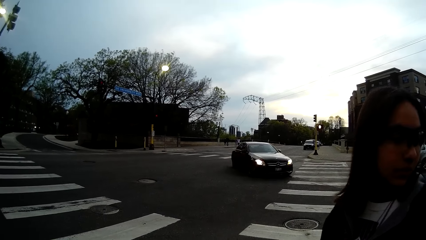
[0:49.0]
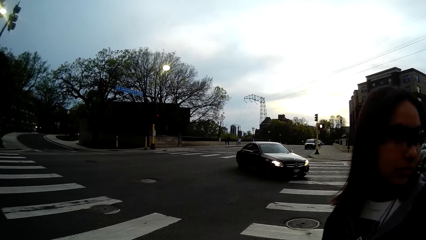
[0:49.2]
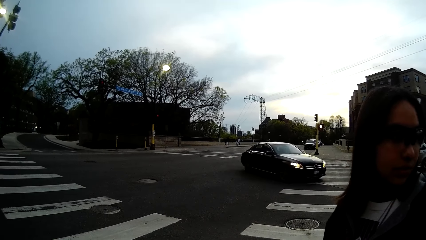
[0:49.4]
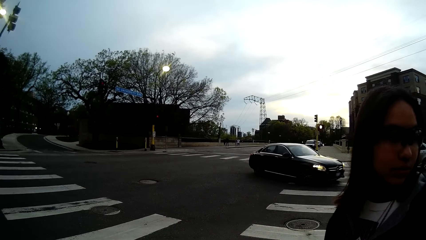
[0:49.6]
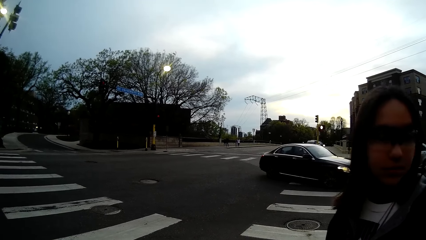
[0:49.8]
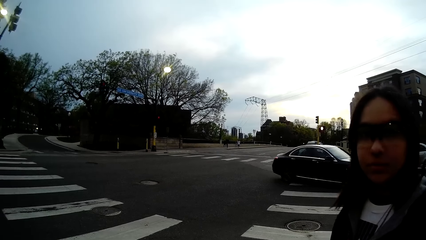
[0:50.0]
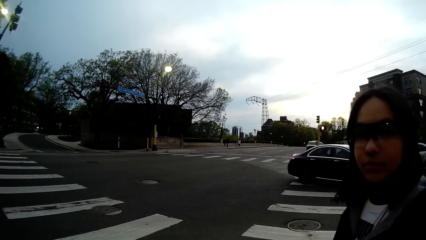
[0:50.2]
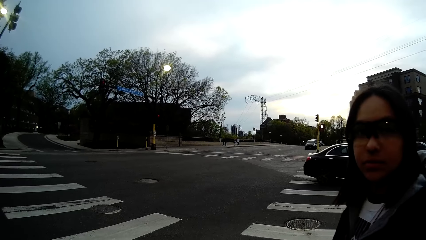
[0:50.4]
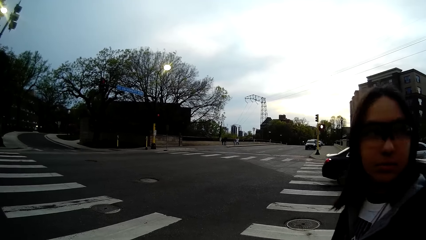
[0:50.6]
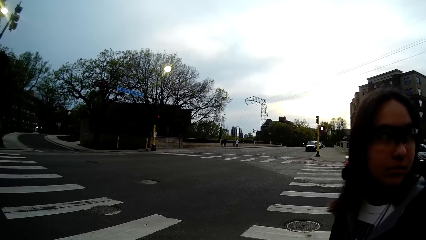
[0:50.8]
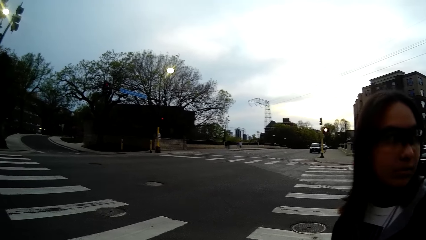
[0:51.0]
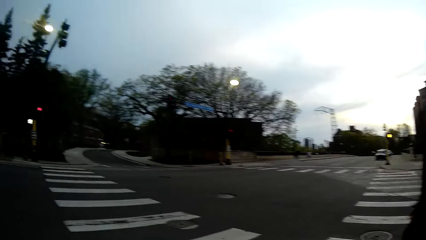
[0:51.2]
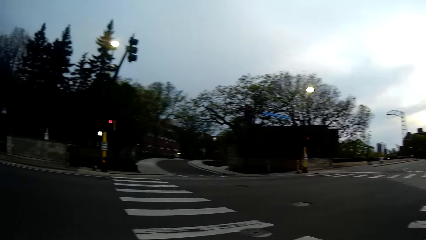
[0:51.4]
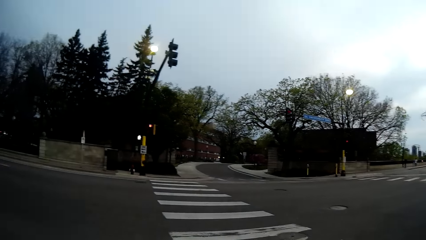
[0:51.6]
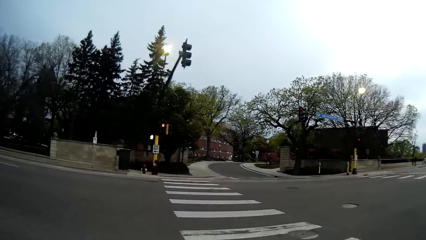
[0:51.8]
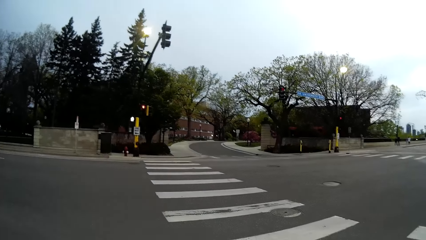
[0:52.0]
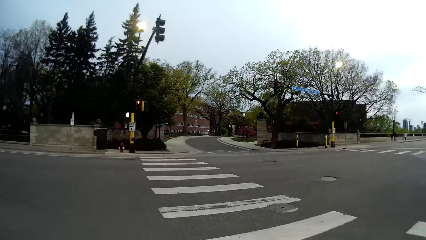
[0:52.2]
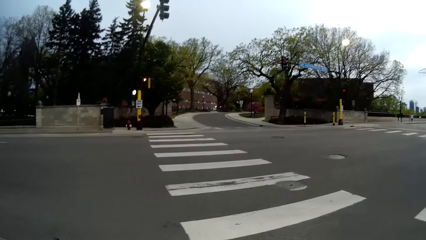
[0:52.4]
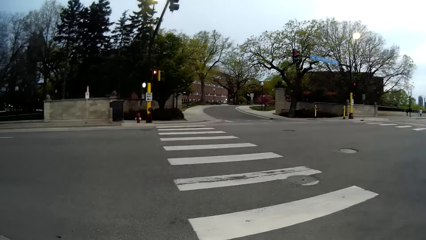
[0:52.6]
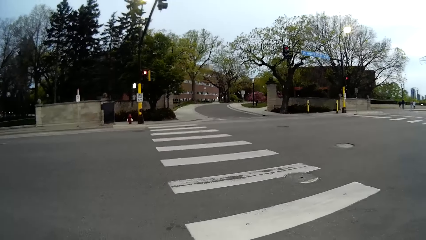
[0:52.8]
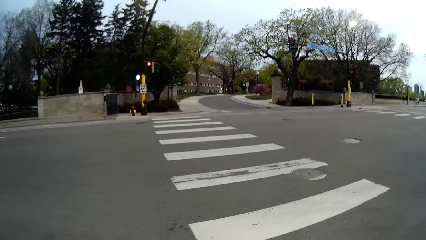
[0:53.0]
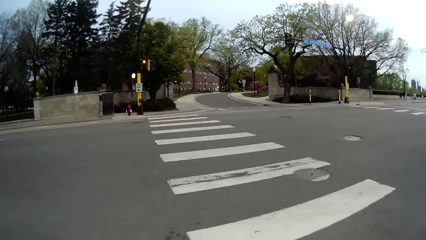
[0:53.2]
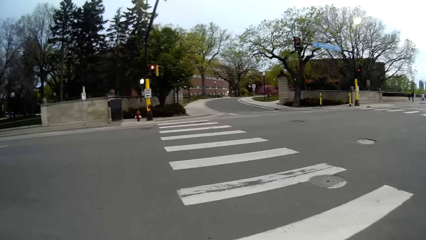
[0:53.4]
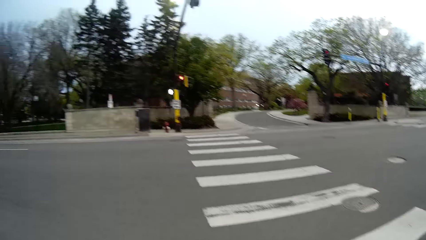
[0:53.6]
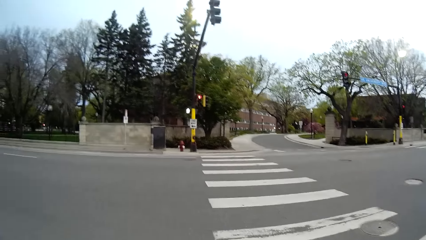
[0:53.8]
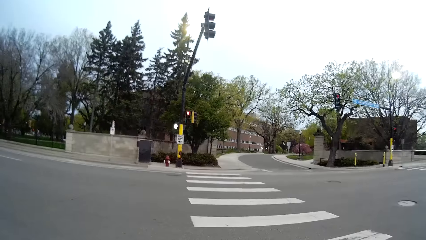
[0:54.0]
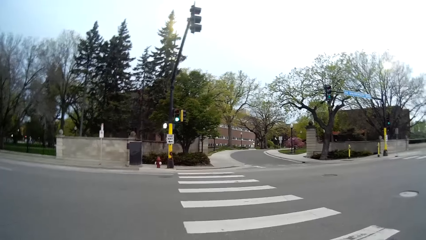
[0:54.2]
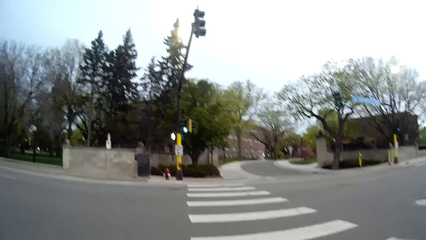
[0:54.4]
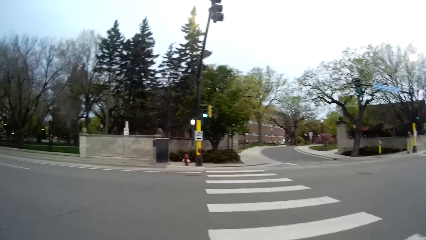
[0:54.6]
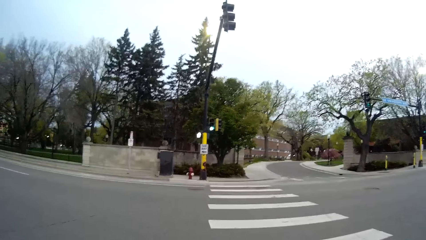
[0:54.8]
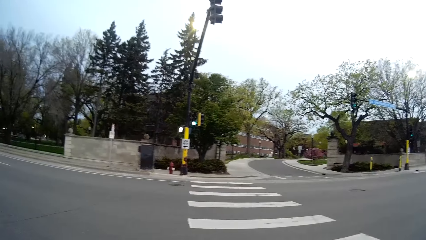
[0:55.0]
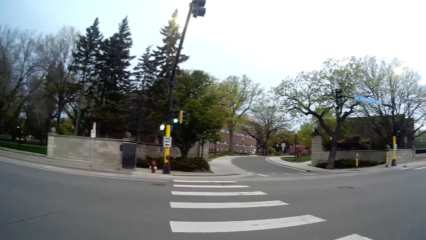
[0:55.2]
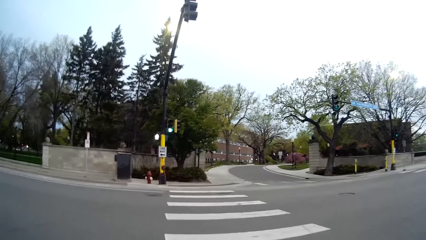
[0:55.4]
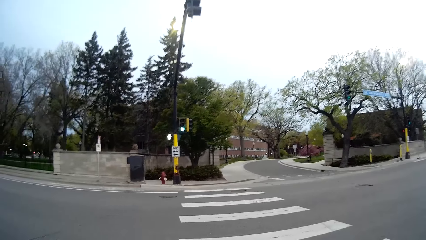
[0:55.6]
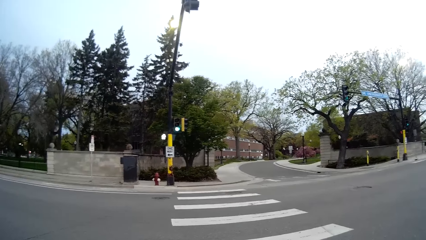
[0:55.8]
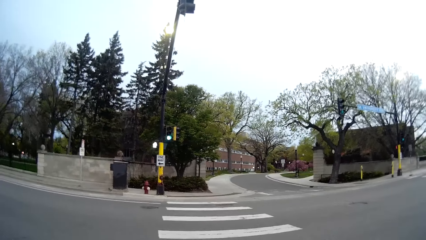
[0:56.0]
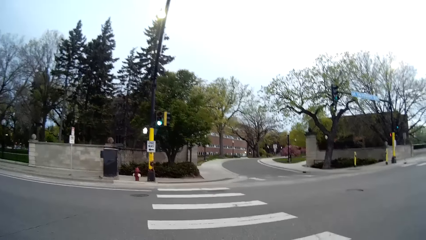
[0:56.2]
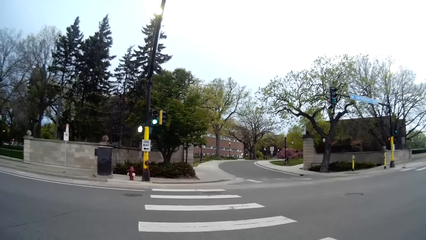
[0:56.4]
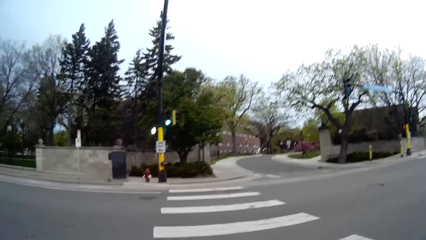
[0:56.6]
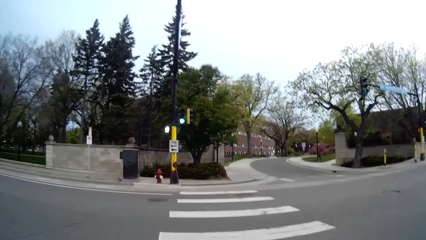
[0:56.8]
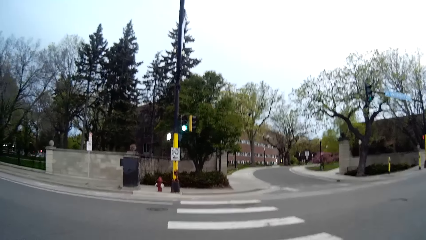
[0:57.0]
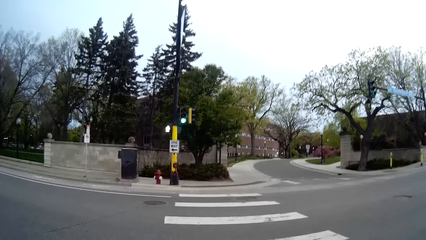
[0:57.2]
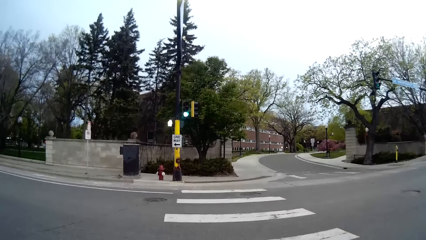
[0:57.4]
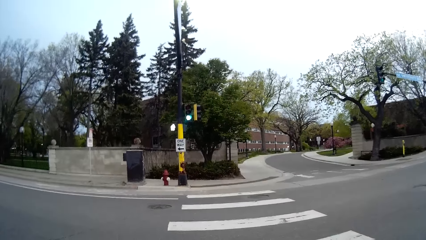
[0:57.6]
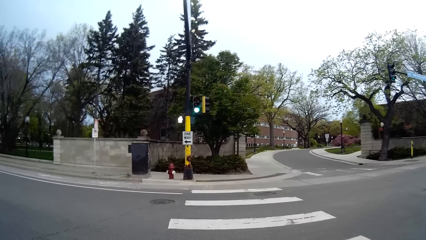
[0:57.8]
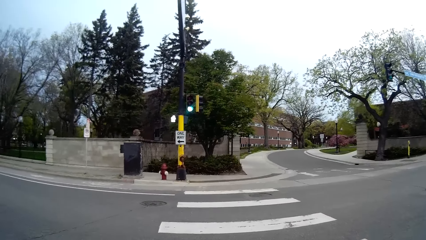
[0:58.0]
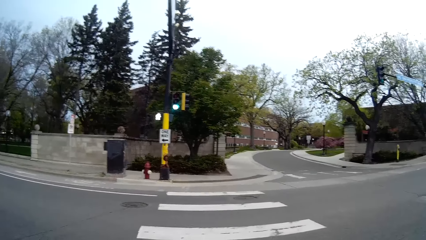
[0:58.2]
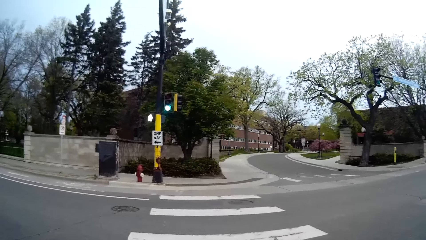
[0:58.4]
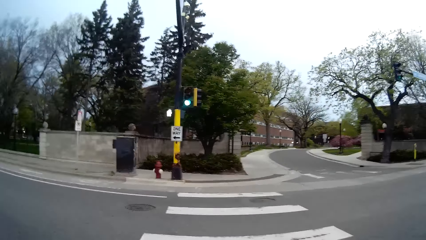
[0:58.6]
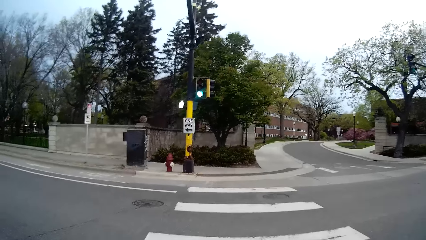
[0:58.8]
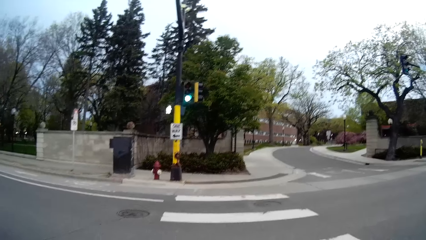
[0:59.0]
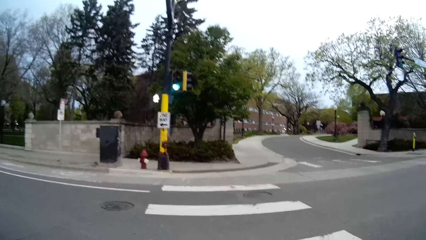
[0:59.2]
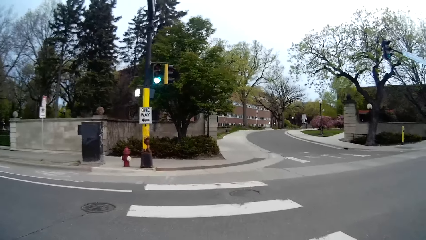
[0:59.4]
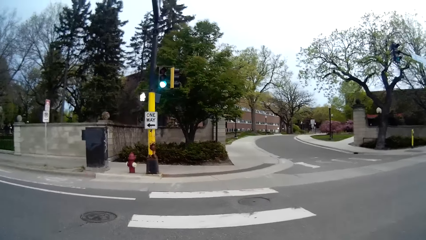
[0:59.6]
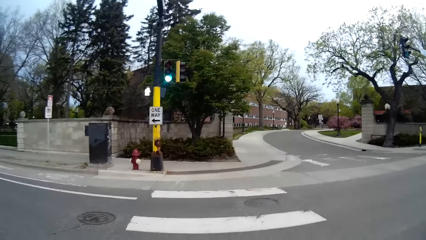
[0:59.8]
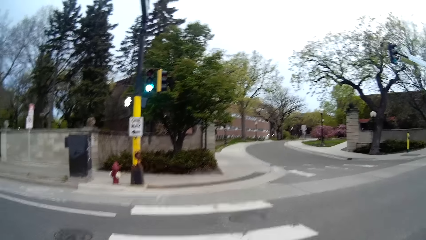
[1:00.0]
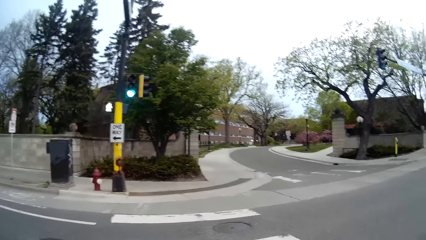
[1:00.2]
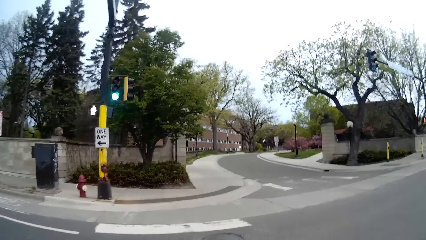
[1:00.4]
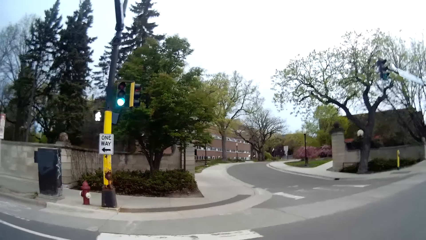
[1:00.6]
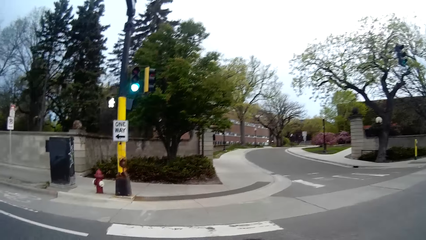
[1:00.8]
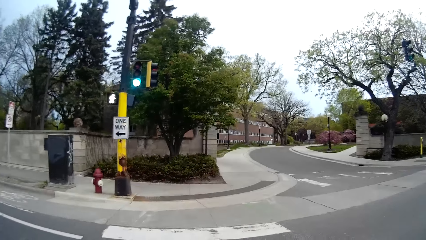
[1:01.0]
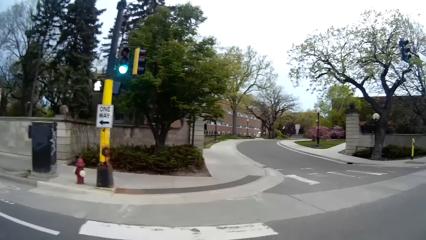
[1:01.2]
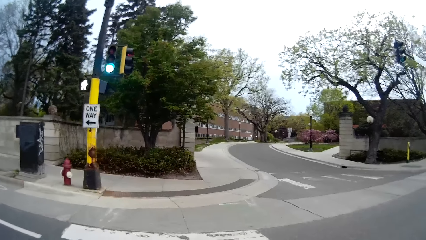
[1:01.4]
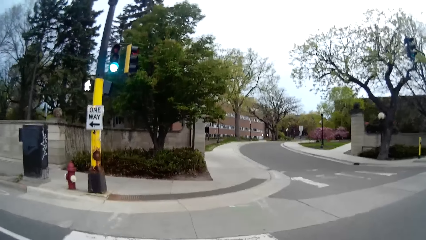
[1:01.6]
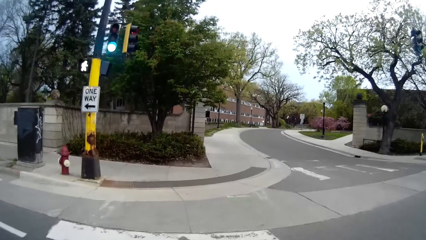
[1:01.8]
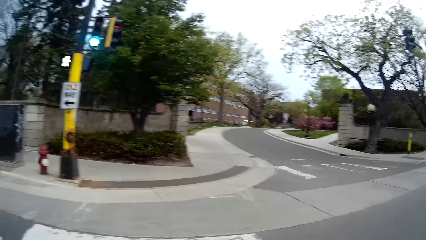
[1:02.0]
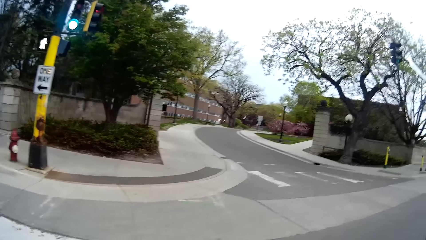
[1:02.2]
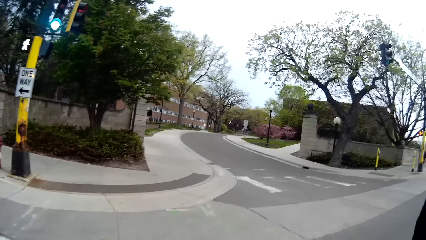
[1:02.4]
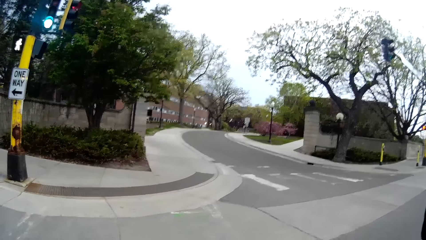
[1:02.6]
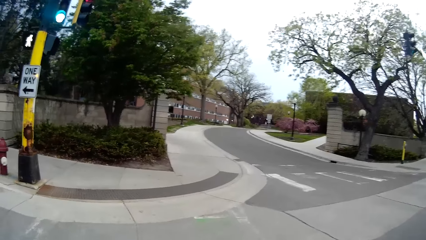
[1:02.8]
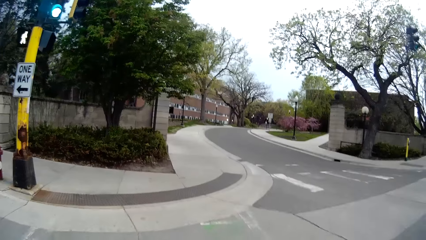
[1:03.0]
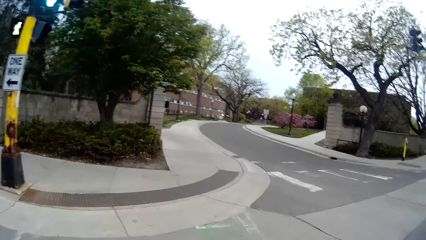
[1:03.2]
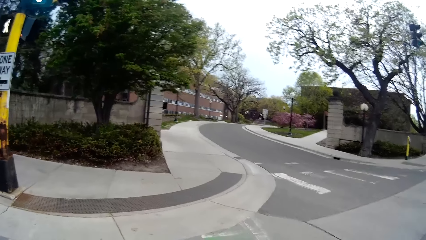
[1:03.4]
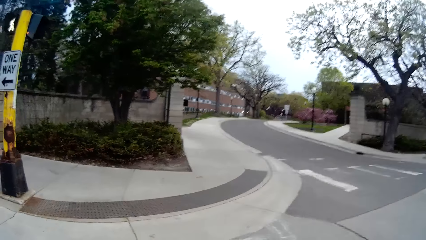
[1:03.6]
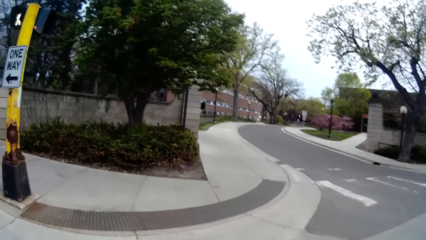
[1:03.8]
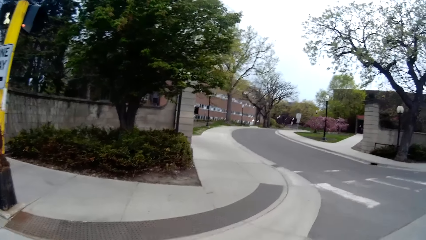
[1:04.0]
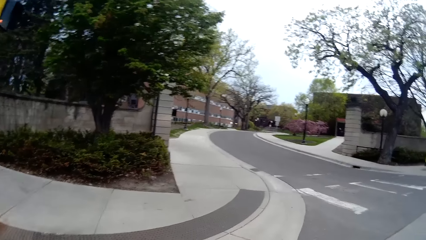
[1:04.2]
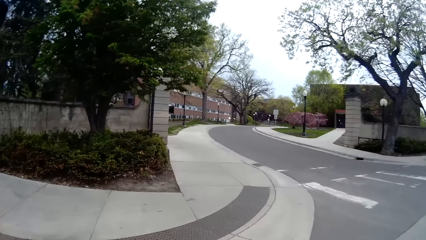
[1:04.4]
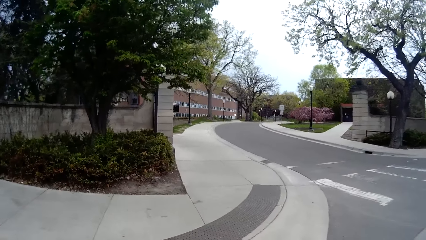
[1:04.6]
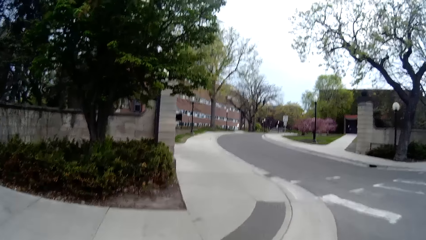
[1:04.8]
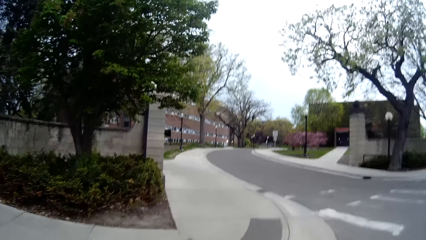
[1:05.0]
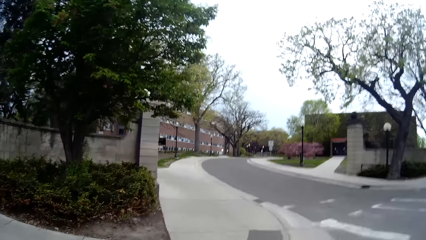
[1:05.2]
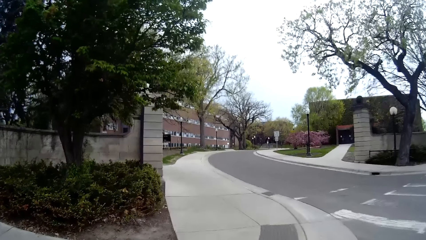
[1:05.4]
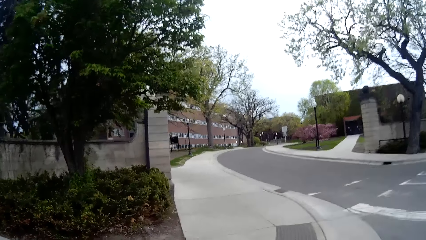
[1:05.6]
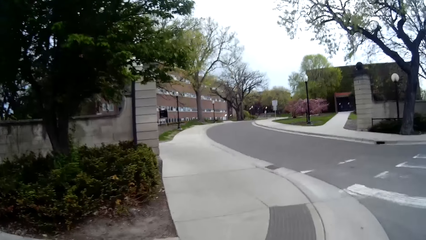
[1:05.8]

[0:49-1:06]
The camera wearer crosses the street with the woman.
